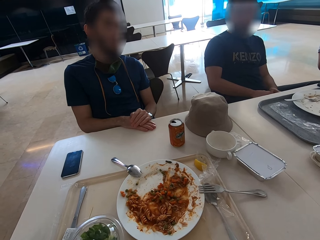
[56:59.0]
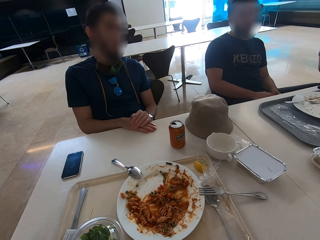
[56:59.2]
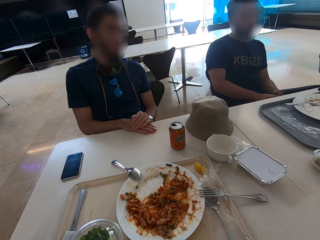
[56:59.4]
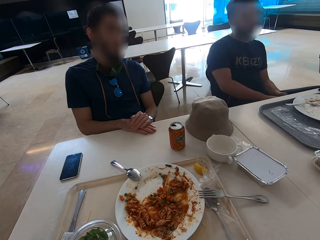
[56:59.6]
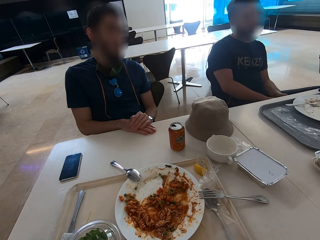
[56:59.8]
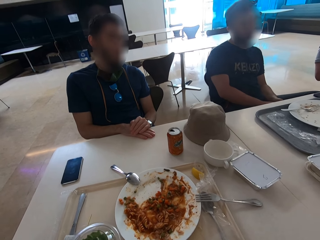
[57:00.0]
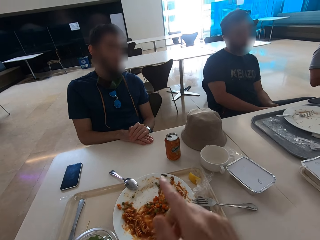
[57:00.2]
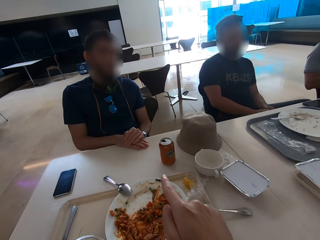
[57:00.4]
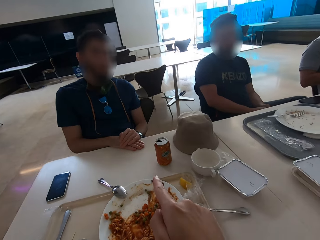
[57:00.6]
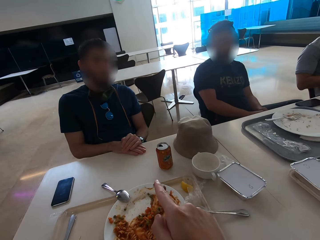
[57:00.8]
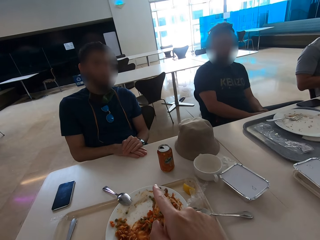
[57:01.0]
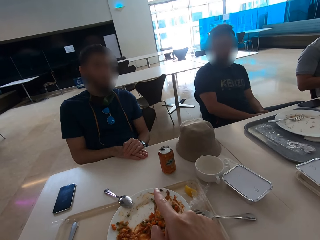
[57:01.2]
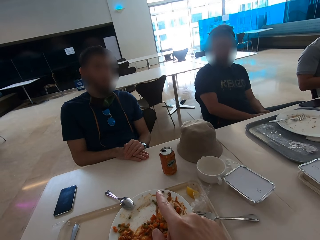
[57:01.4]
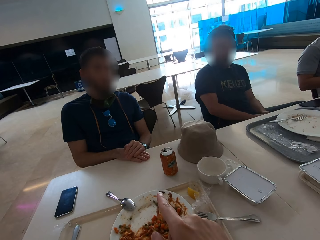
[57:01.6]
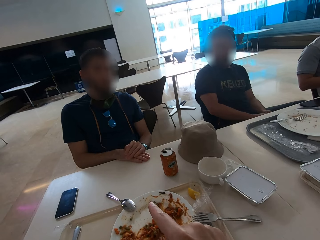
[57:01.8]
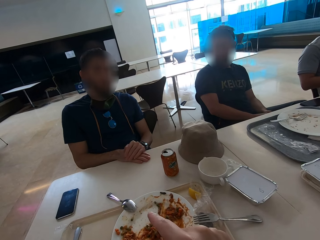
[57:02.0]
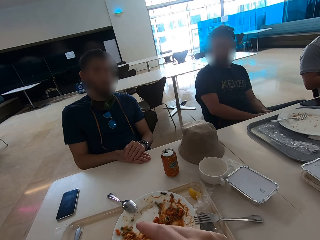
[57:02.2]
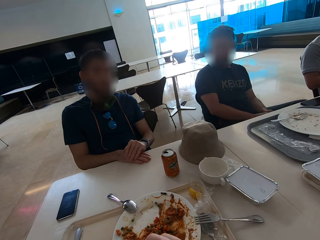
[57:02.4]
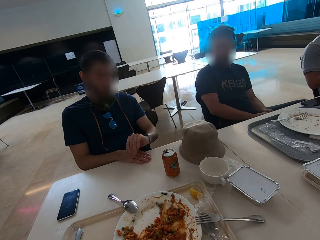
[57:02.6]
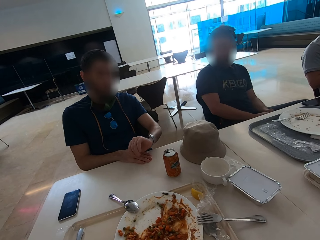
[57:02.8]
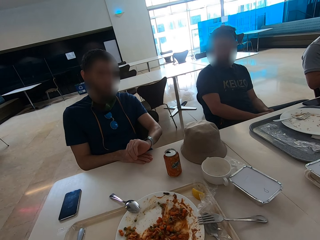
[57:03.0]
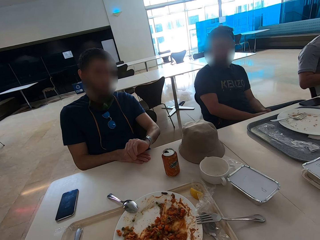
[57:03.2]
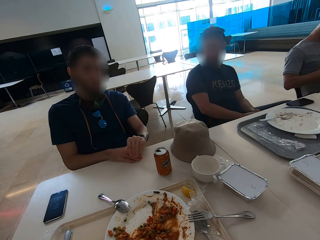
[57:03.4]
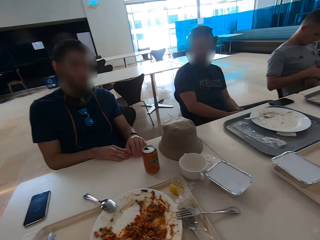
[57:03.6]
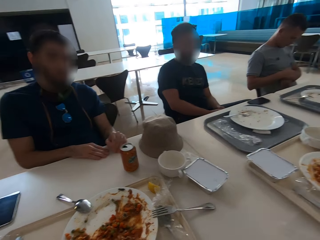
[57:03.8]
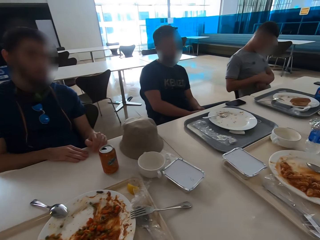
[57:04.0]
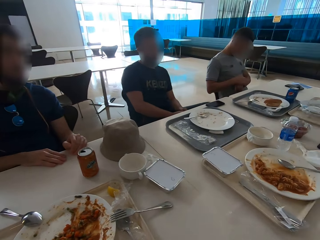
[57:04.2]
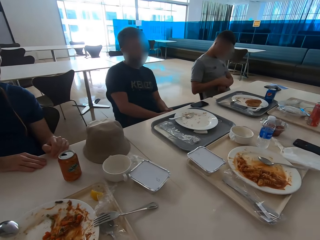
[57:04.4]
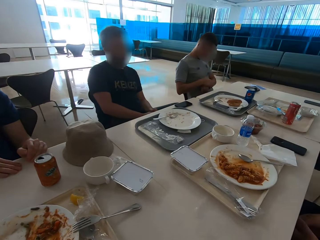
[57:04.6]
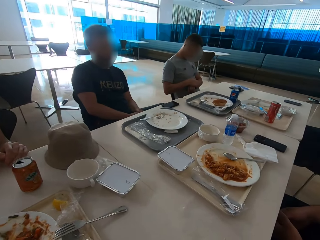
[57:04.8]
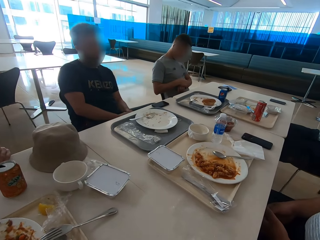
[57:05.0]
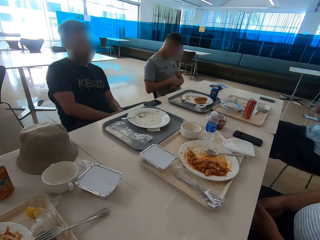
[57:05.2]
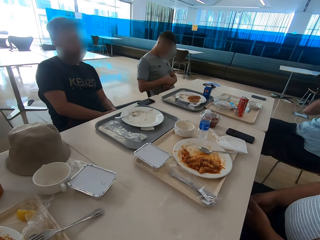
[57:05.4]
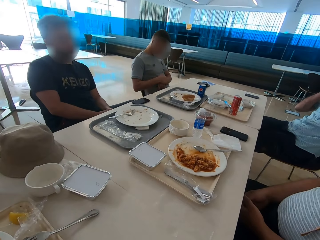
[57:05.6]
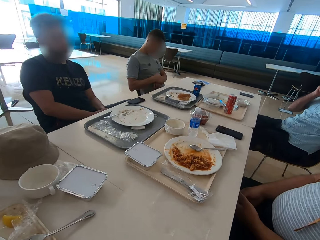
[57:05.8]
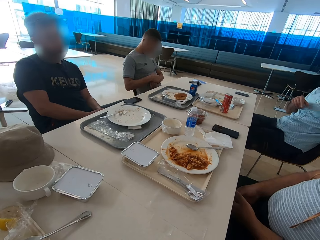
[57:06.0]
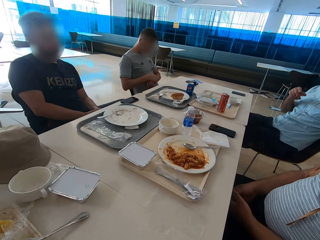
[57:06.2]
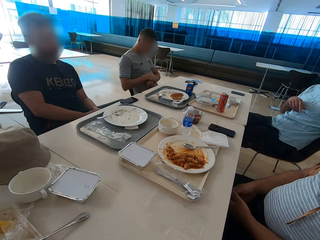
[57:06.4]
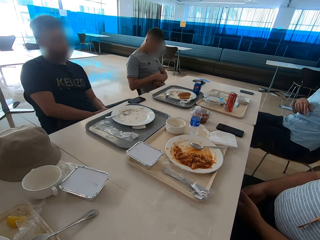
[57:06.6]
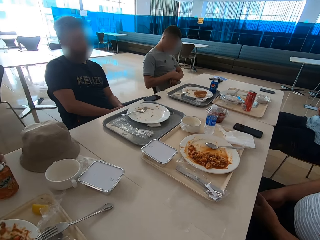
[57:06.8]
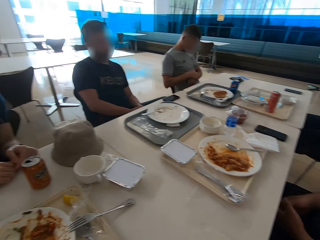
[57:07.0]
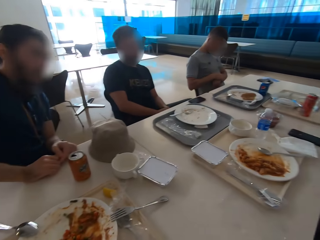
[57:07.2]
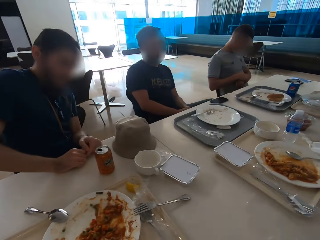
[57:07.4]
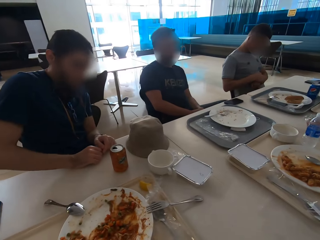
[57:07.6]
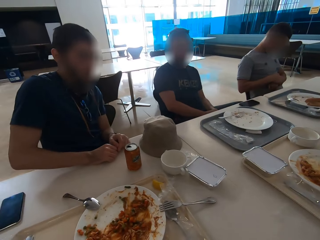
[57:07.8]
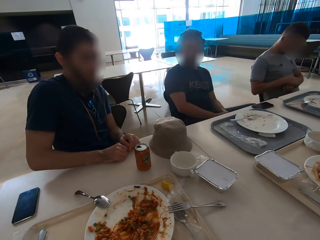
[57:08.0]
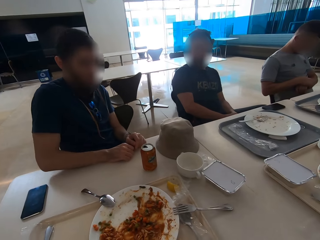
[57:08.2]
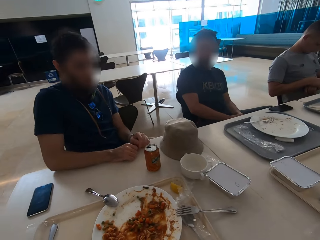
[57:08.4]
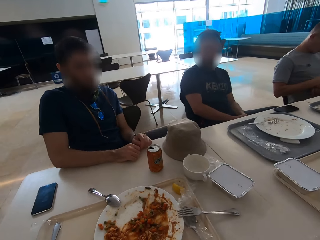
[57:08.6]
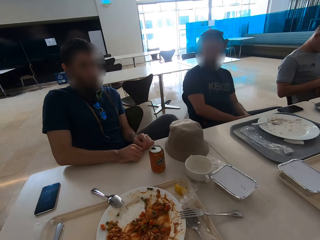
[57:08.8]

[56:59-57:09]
The camera wearer points fingers at a man. A man looks at his watch. The camera wearer looks around. Another man gestures.

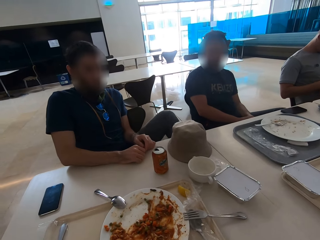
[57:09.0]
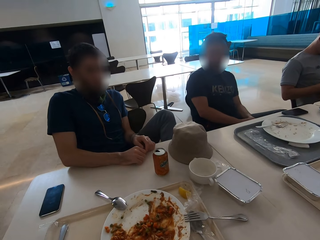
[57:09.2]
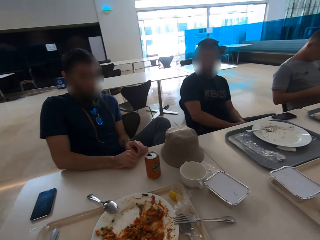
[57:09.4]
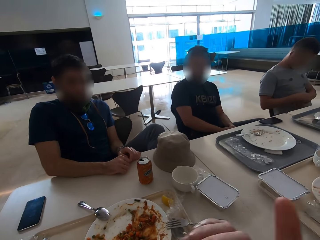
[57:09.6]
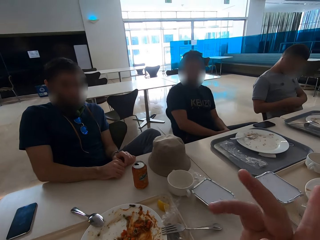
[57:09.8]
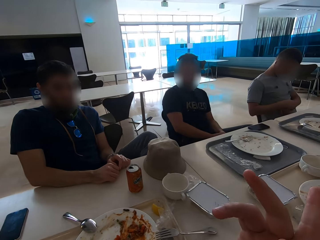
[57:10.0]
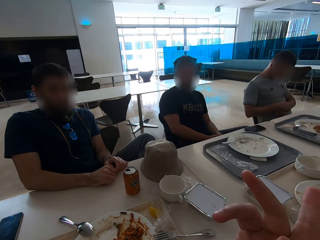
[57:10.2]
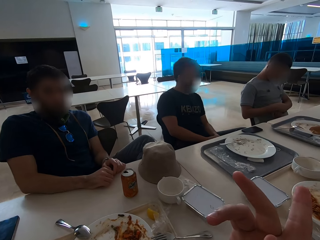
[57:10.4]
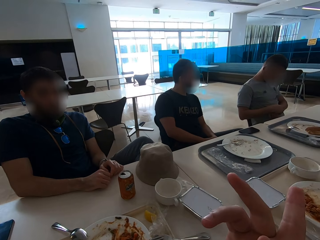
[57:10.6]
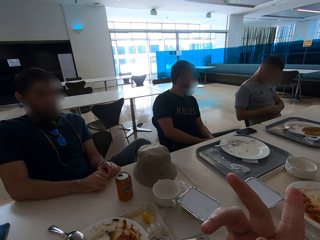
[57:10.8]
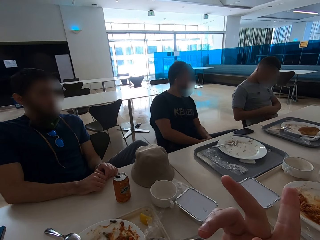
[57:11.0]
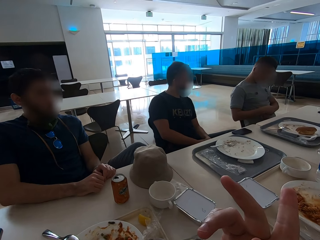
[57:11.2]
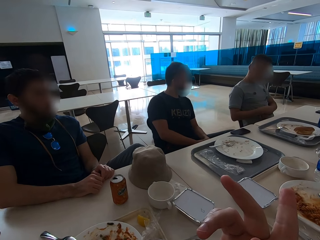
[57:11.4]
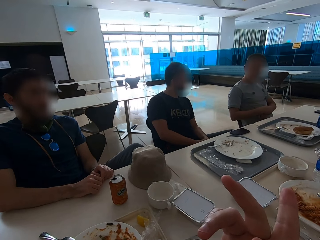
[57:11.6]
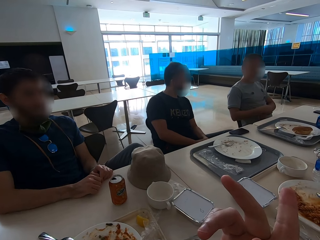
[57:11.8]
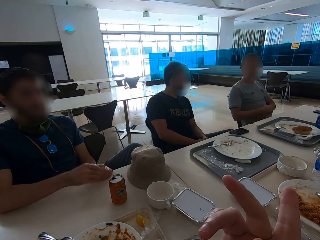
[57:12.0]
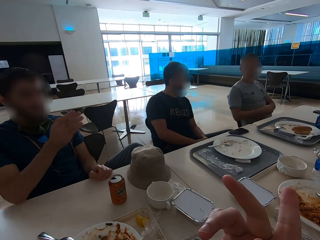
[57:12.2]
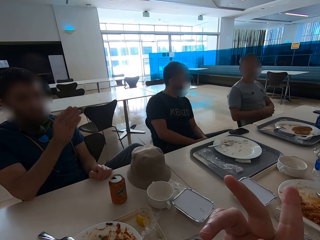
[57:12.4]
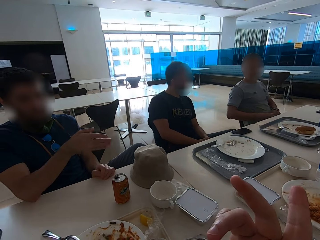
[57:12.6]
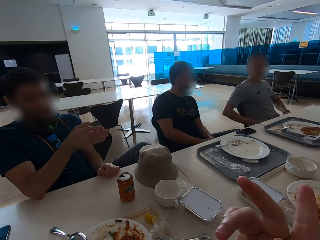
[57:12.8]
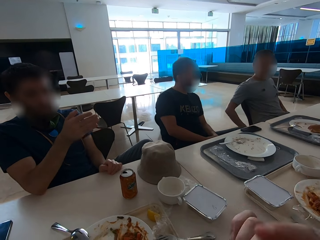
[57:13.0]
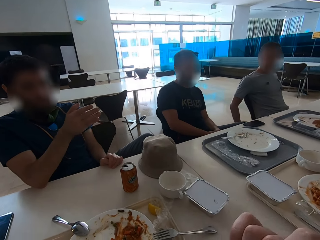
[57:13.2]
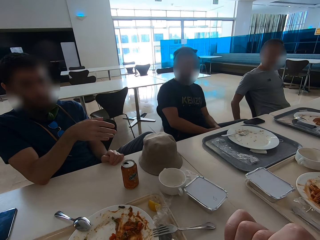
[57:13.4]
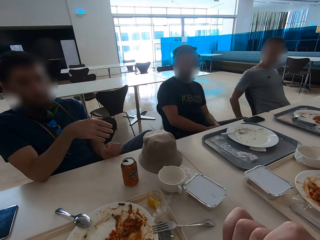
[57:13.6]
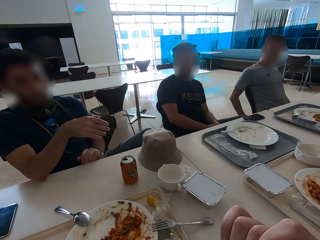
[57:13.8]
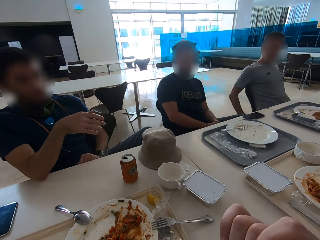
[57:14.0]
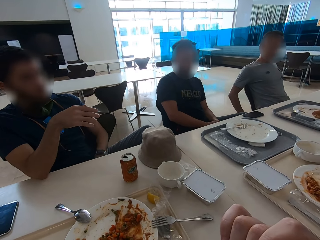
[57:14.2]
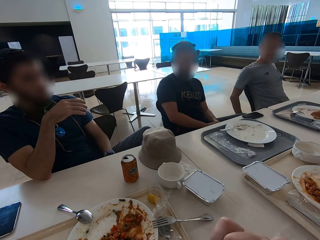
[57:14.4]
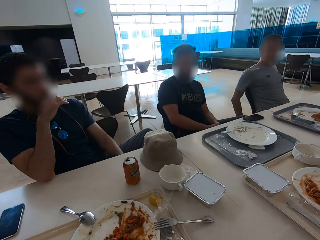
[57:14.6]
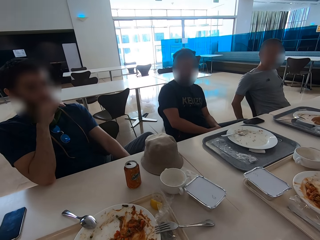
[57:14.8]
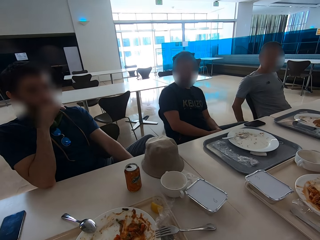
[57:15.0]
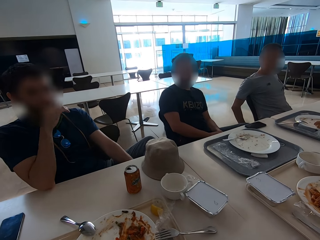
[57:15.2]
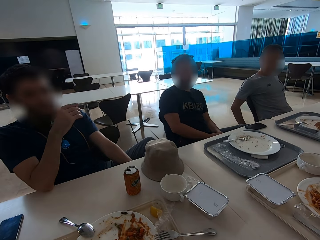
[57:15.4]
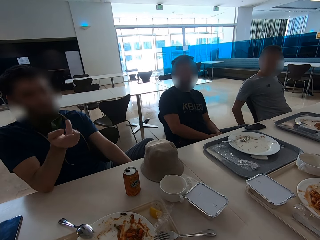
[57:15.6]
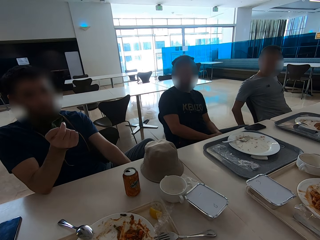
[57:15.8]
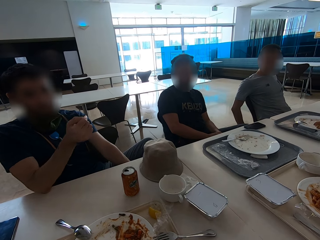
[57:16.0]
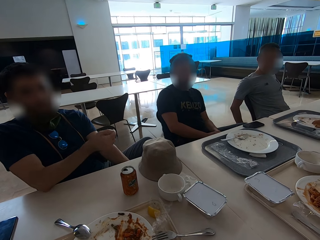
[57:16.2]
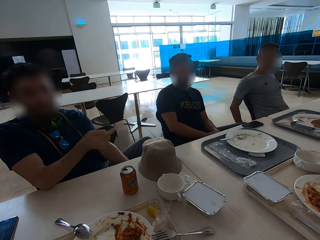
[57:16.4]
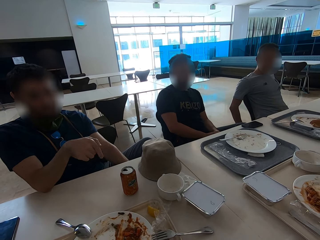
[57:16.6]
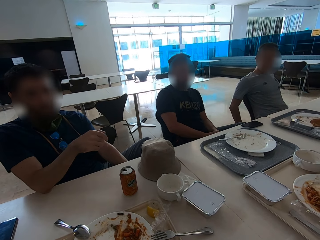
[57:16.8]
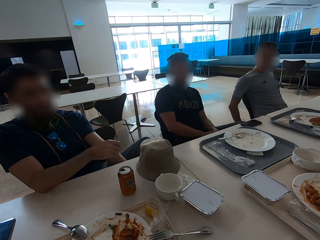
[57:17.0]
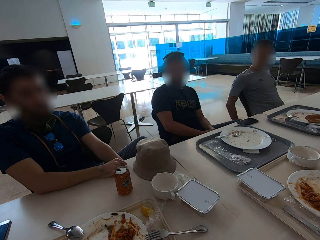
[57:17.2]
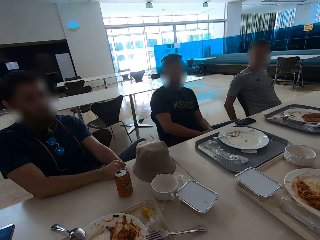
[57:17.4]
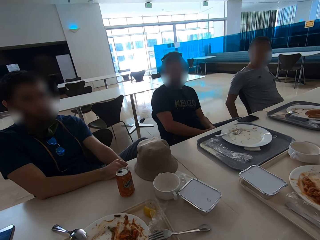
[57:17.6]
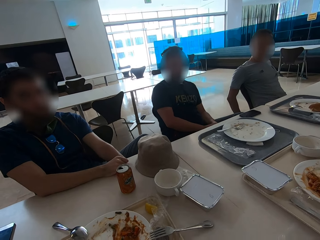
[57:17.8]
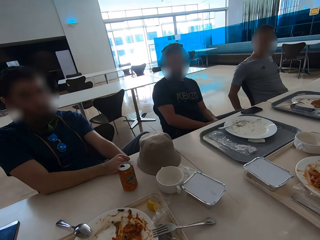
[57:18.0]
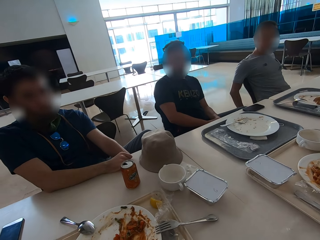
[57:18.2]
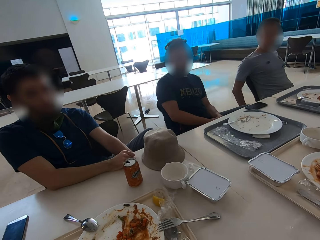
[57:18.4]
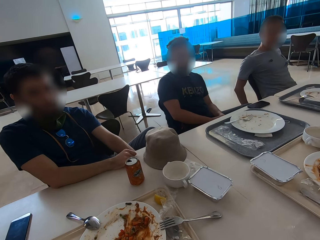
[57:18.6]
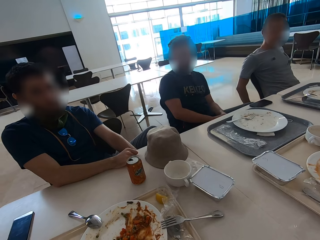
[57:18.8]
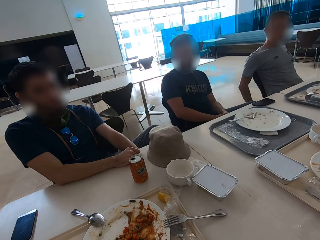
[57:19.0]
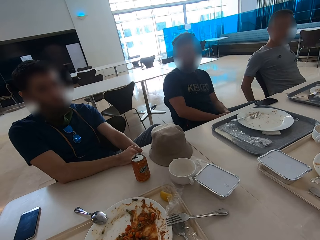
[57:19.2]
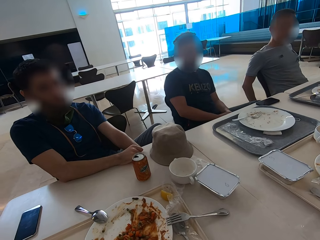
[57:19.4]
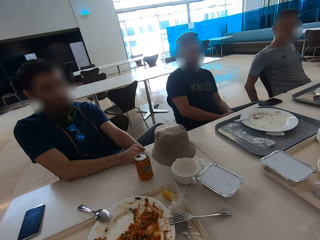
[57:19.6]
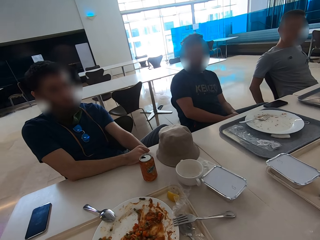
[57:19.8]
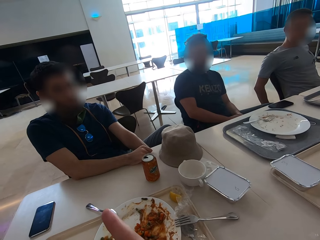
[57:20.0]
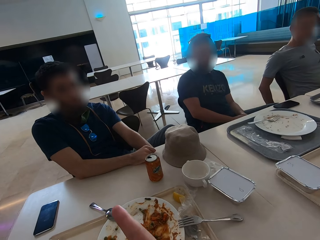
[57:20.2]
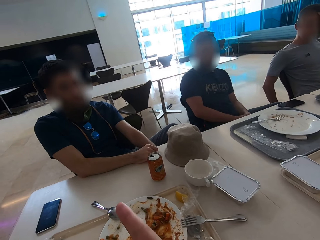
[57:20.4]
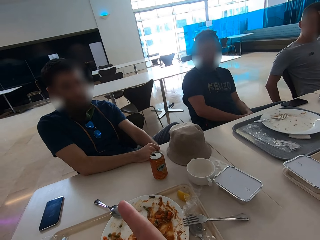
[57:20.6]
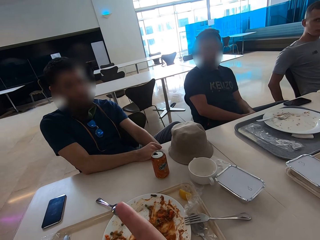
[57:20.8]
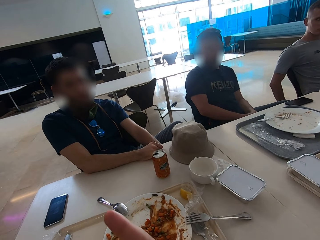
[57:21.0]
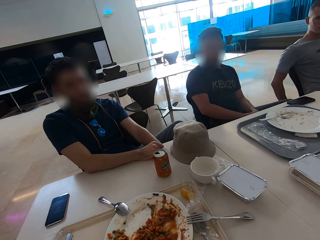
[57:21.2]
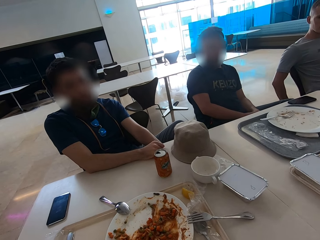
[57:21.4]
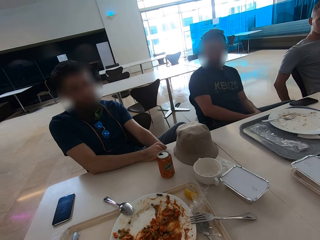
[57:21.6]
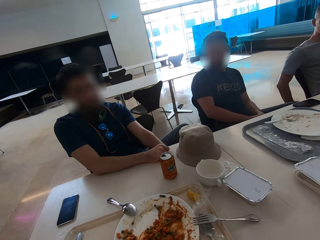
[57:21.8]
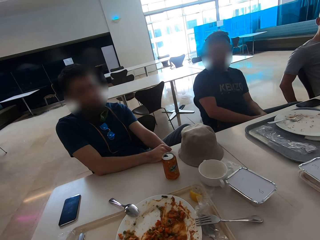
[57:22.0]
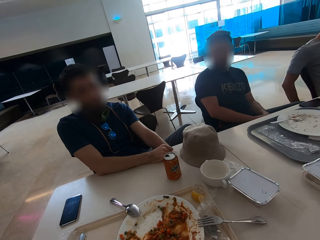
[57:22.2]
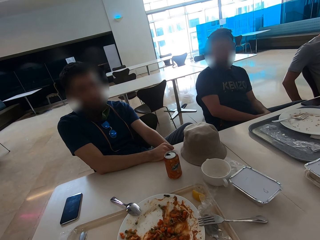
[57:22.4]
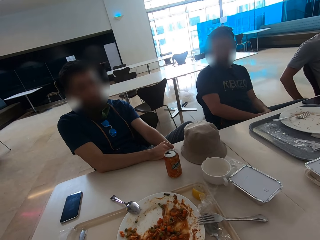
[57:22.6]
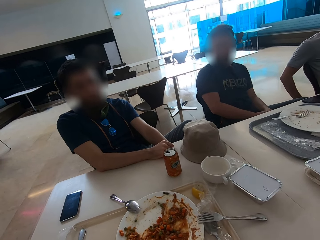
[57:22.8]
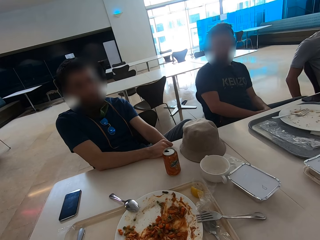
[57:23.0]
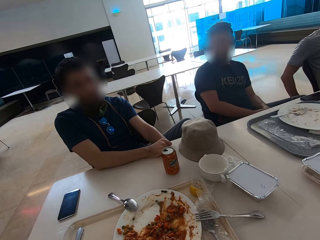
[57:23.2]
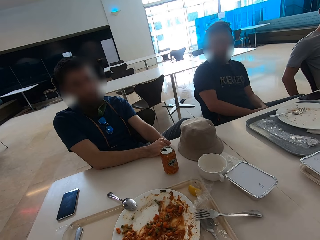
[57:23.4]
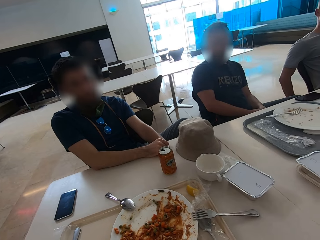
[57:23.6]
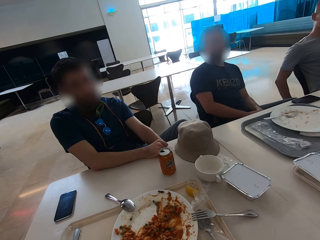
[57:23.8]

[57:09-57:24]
The camera wearer gestures with the right hand. A man gestures with the right hand. The camera wearer points fingers. They gesture with the right hand.
